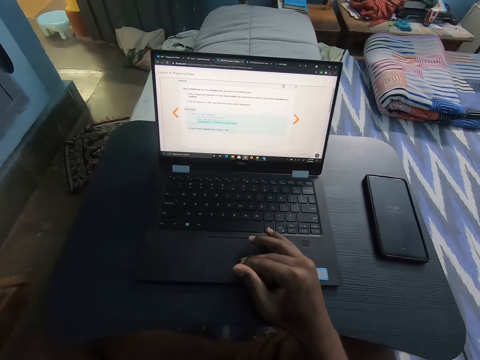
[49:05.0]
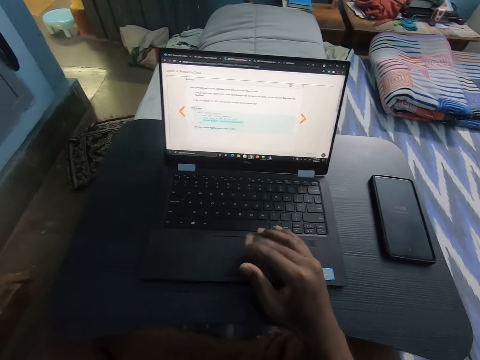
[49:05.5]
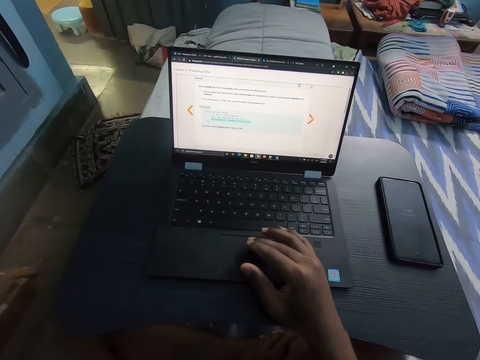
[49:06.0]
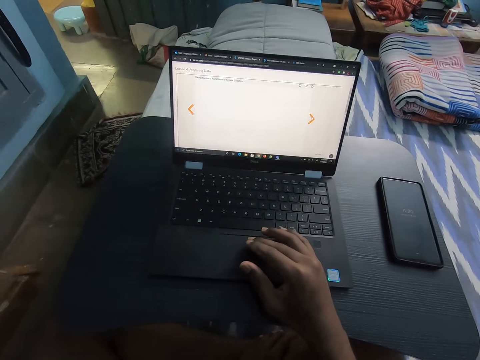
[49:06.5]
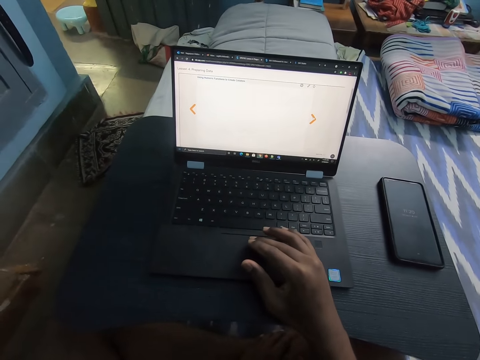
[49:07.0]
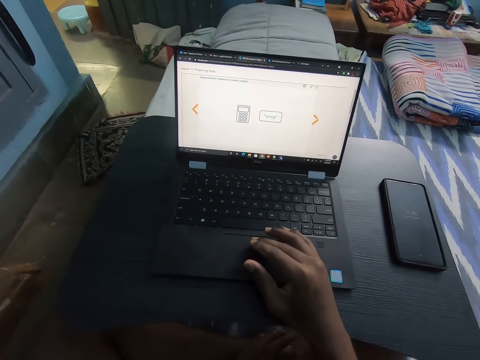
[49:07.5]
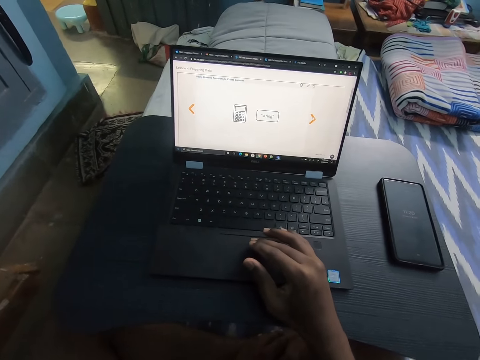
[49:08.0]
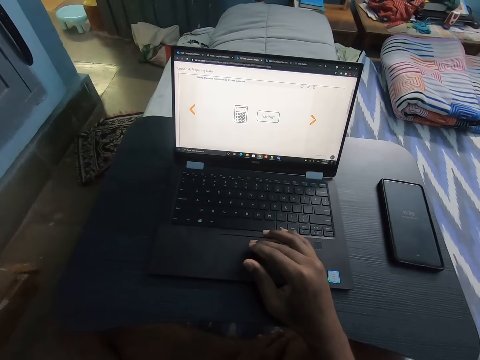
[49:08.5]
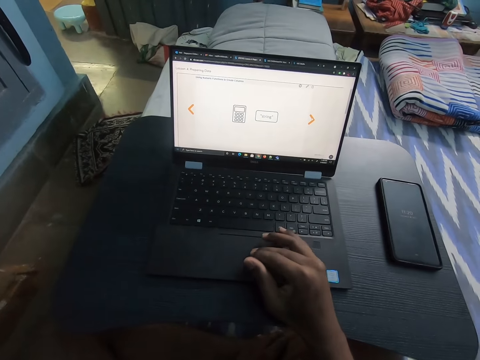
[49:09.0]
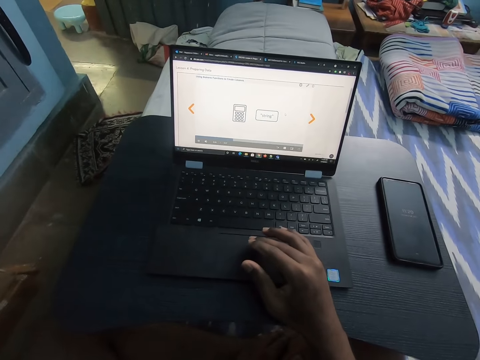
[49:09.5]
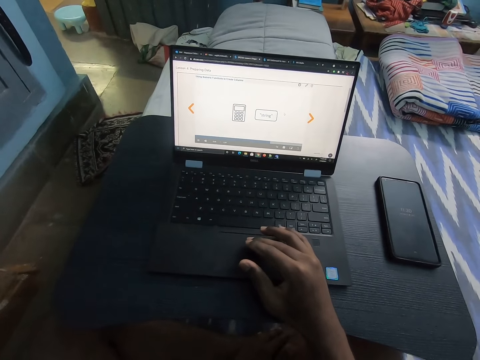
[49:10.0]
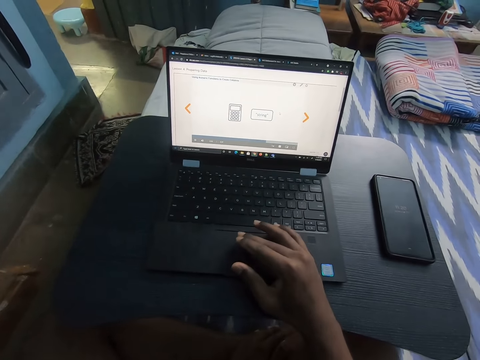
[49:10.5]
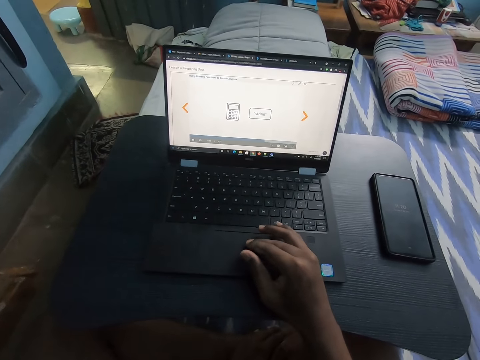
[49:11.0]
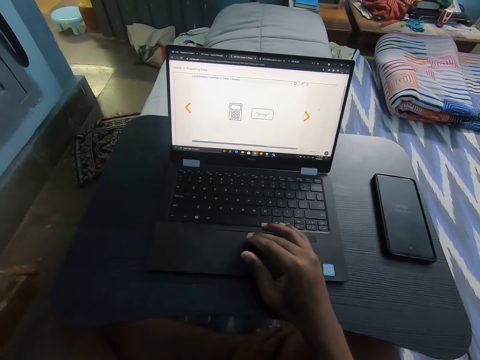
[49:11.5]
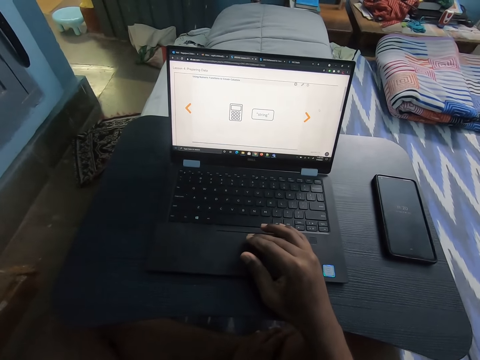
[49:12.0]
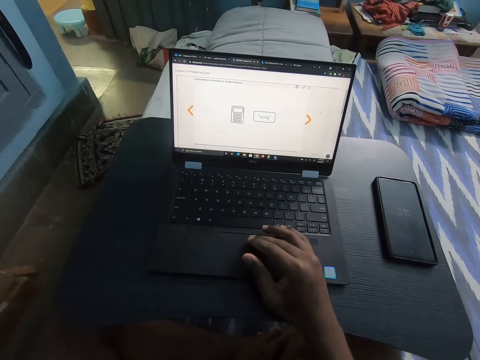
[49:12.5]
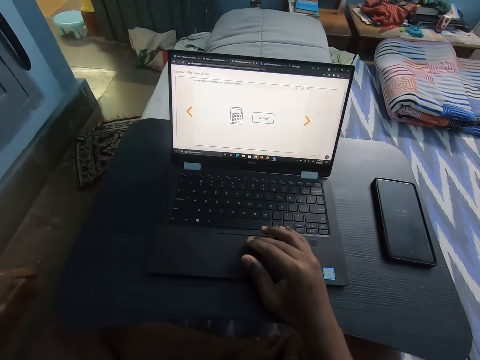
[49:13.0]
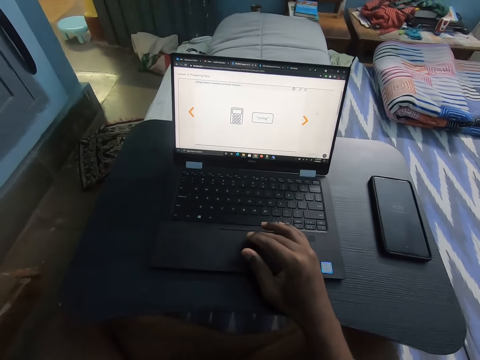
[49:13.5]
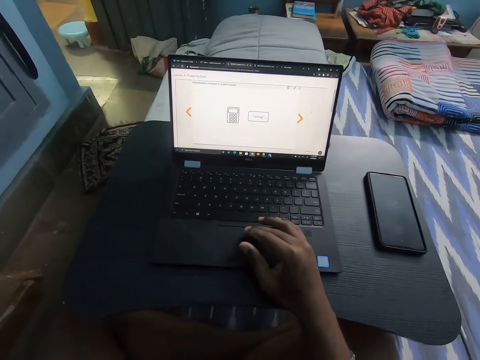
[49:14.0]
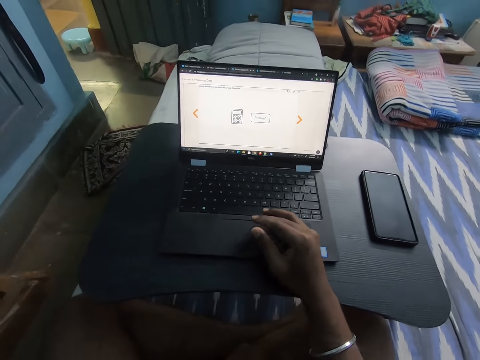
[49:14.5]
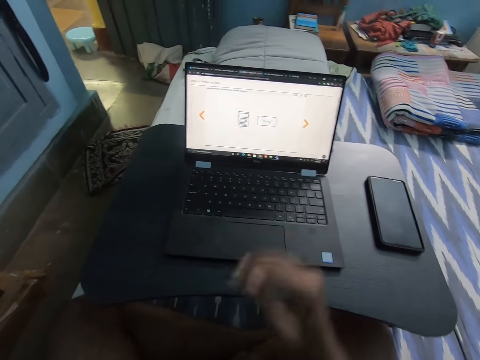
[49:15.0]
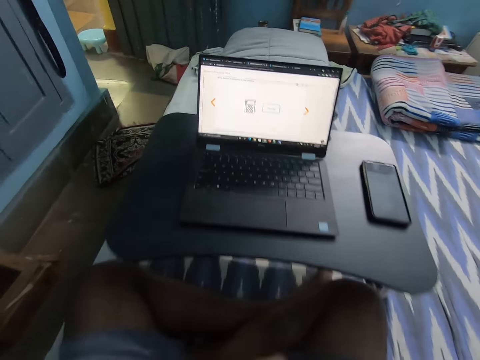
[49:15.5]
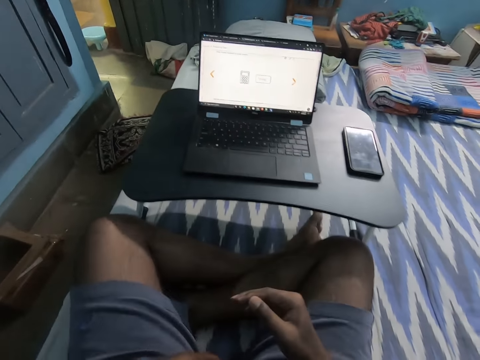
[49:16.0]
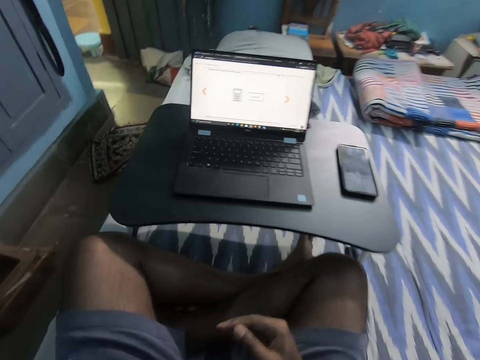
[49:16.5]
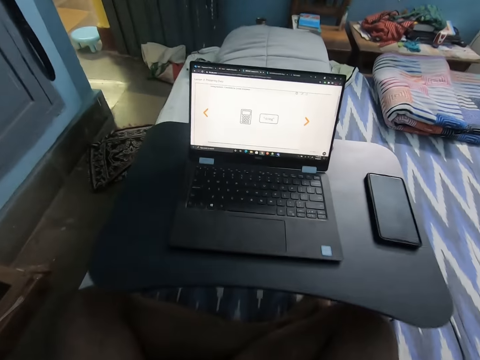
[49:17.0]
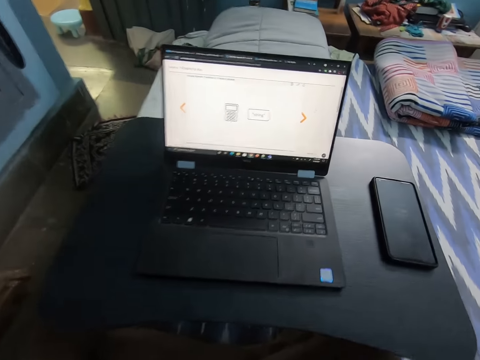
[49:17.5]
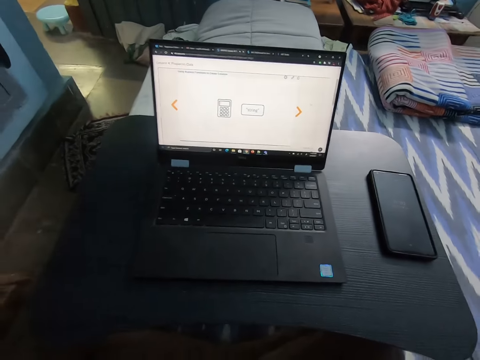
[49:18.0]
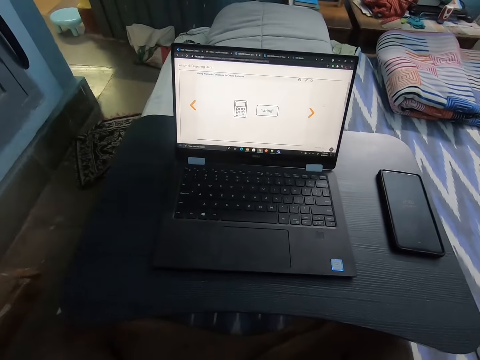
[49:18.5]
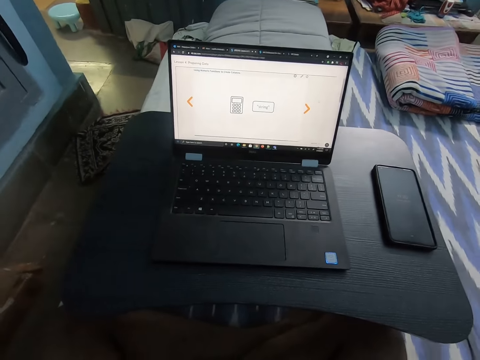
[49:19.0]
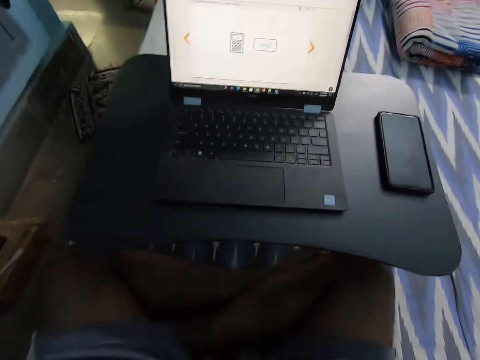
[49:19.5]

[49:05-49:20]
The camera wearer touches his face with his right hand. He lets go of the laptop.

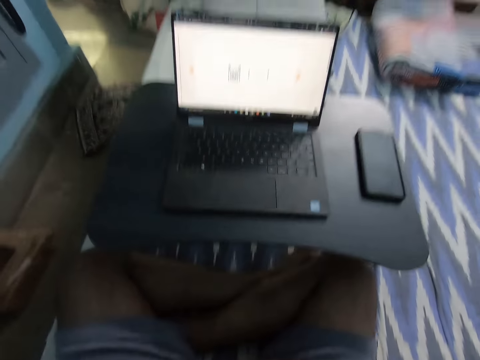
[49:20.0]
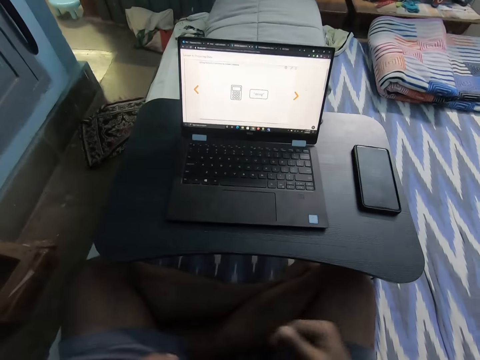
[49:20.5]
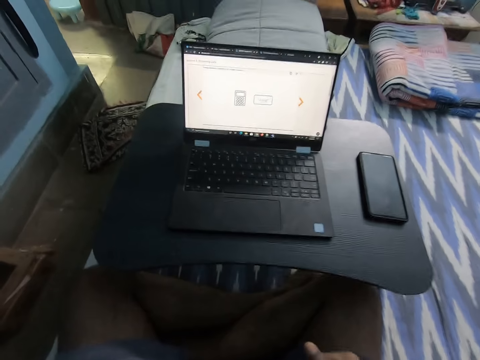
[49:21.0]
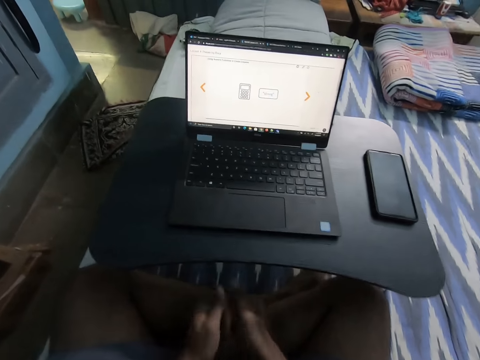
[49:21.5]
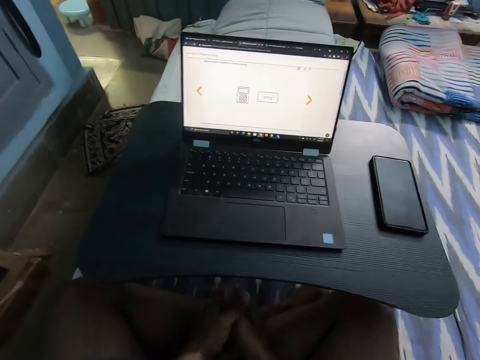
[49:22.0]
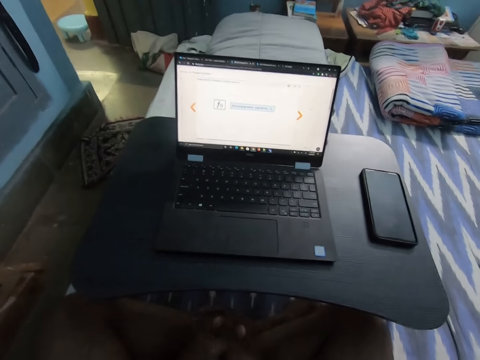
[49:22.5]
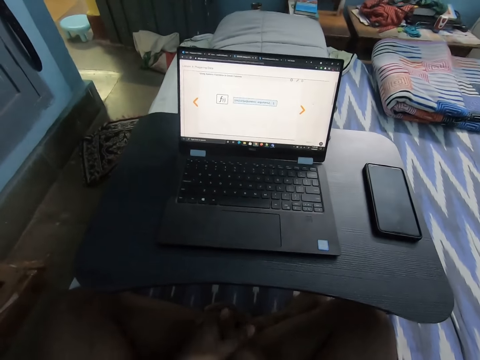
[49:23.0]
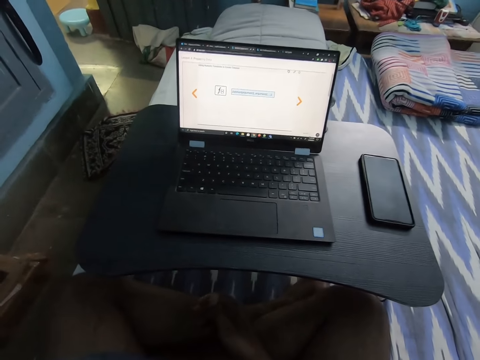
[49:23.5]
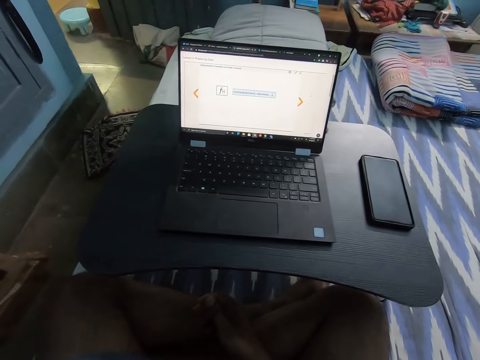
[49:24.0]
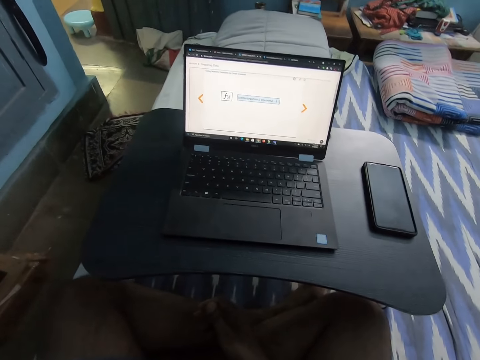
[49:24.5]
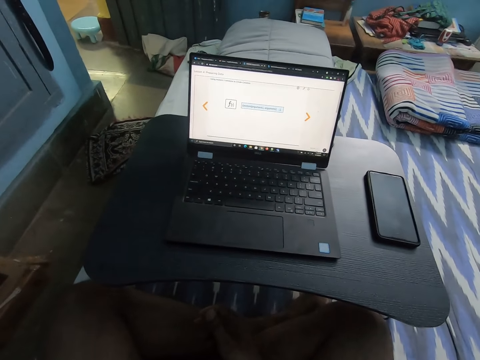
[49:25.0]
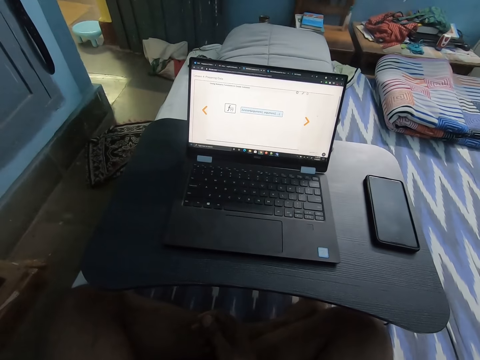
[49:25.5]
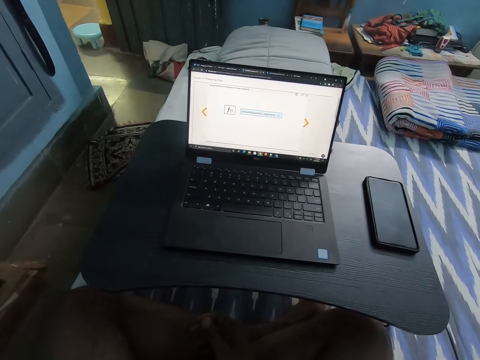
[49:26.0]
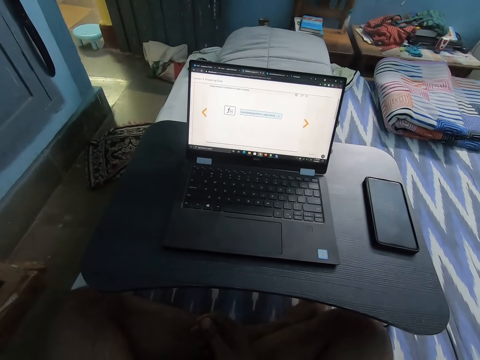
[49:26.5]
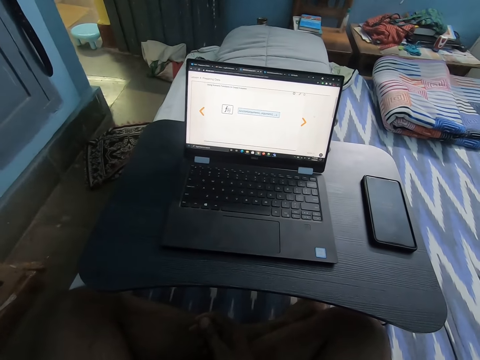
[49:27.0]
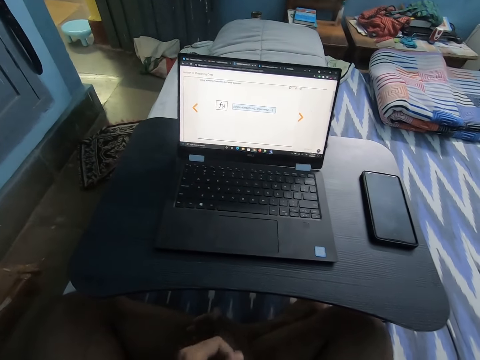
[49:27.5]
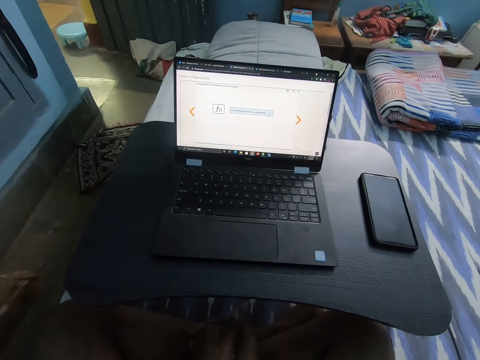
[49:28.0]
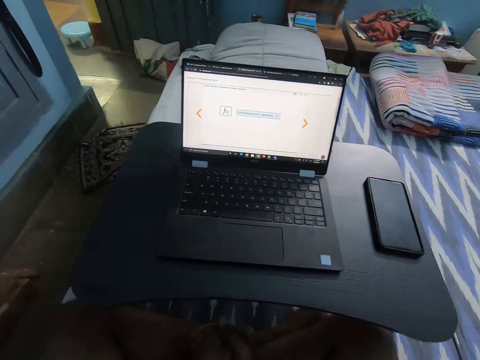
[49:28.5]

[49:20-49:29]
The camera wearer touches his head with his left hand.
